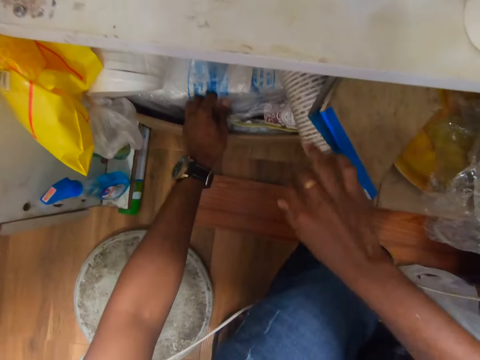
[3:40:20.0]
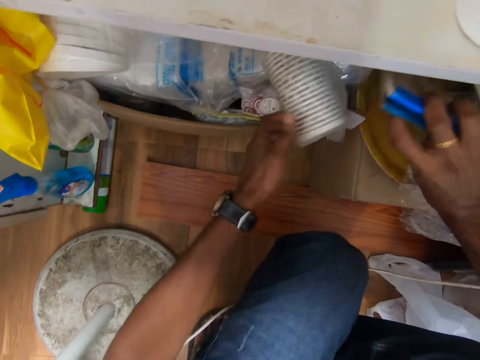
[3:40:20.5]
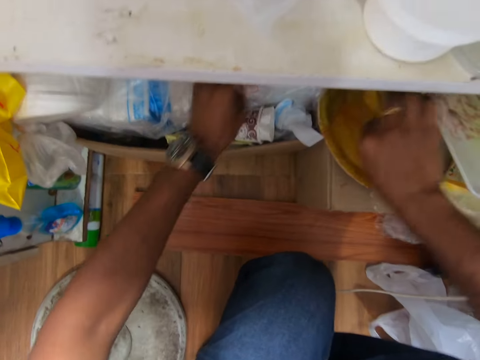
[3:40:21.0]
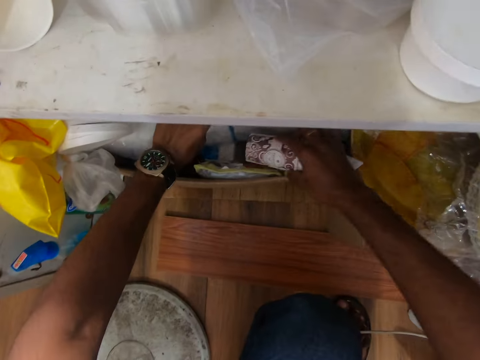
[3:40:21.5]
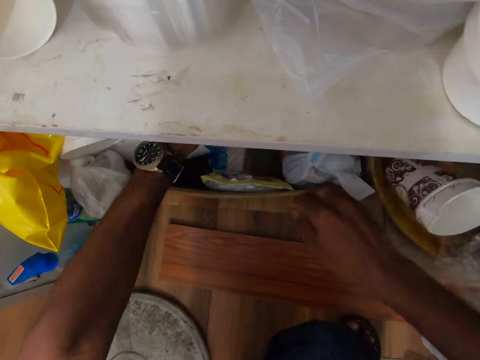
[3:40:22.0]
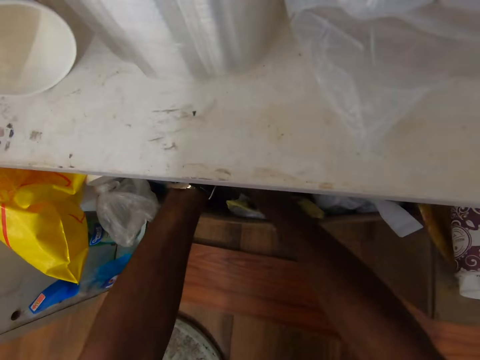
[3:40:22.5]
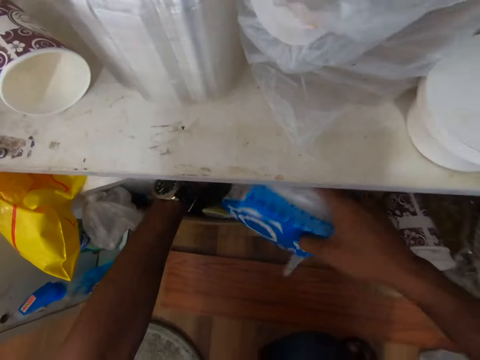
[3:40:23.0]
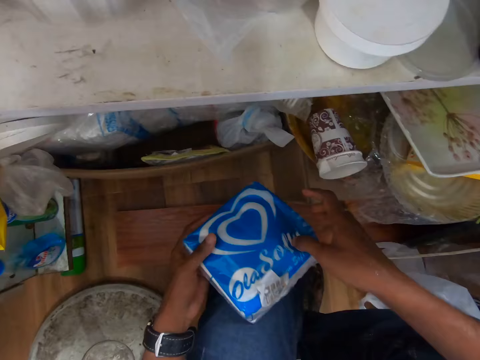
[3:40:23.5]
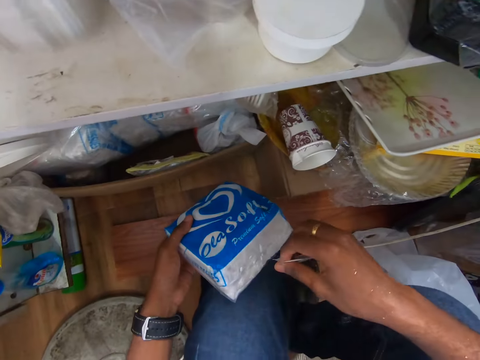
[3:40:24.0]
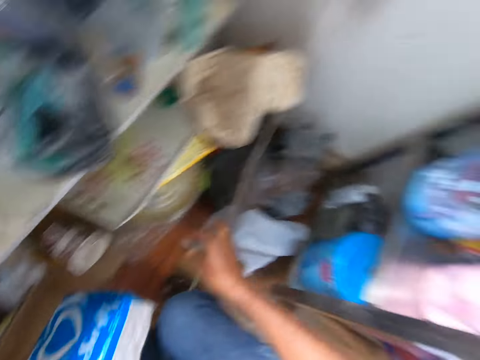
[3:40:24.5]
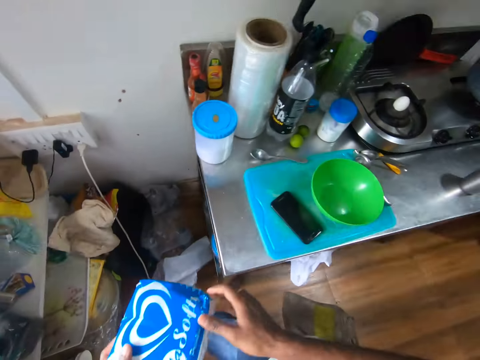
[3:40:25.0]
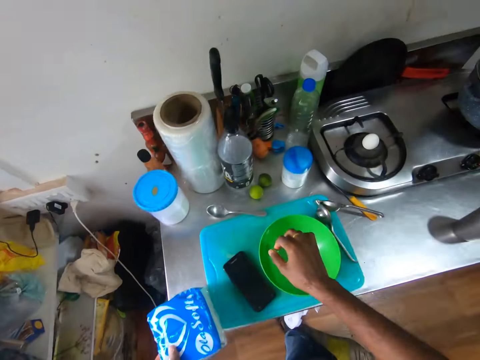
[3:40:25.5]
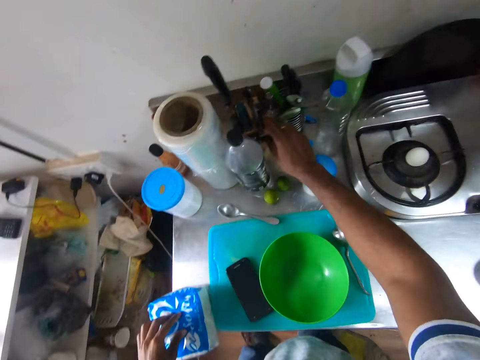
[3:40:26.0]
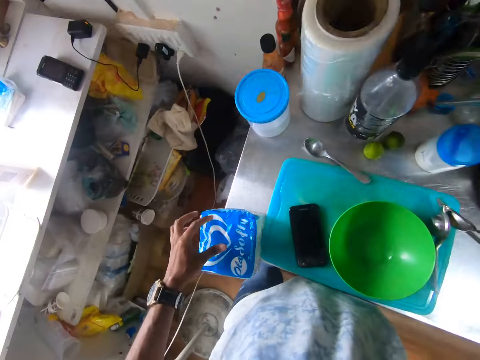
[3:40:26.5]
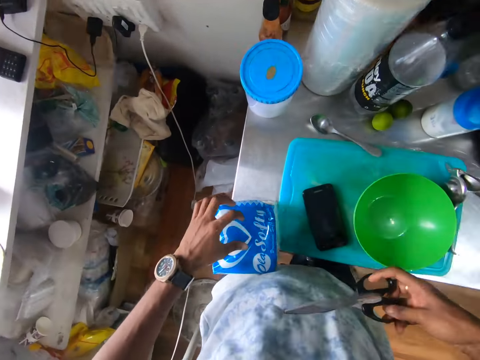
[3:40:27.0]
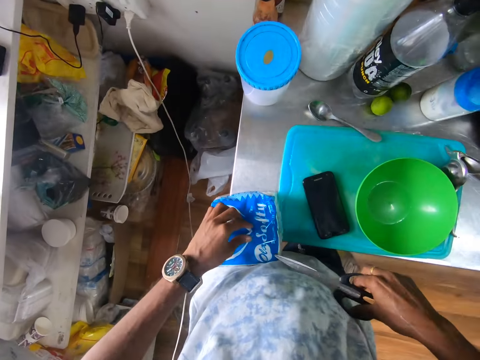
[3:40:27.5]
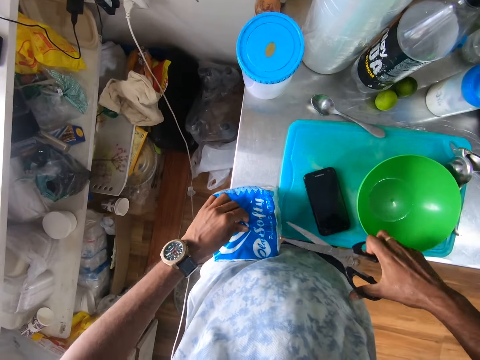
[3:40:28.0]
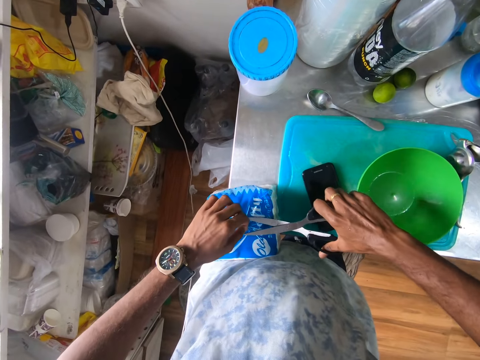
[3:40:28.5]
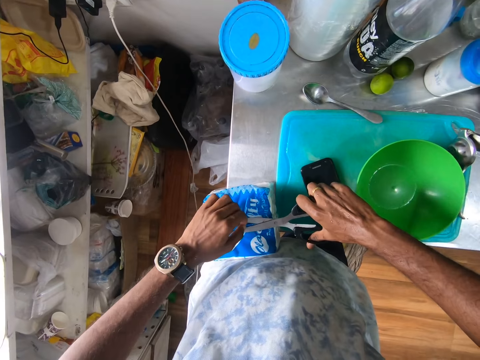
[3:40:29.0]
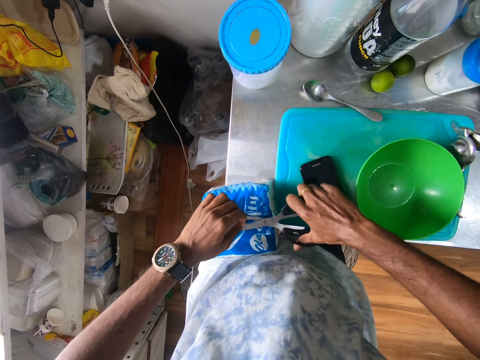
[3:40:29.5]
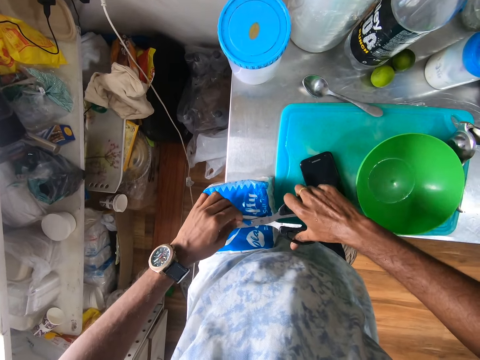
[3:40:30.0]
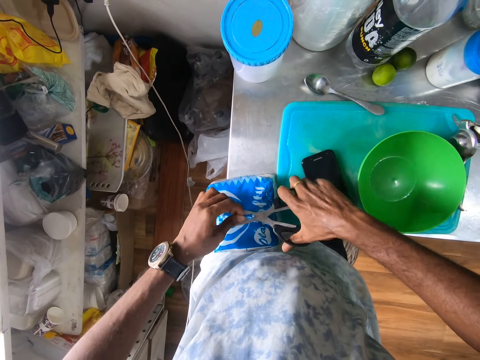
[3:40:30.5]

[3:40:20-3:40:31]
The camera wearer searches the cupboard with both hands. He removes a cup from a carton on the floor with his right hand. He drops the cup into the carton on the floor with his right hand. He takes out a serviette pack from the carton on the floor with his right hand. He holds the serviette pack with his left hand. He removes a tag from the serviette pack with his right hand. He drops the tag on the floor with his right hand. He puts the serviette pack on the kitchen counter with his left hand. He takes scissors from a rack with his right hand. He holds the nylon of the serviette with his left hand. He cuts the nylon of the serviette with the scissors in his right hand.

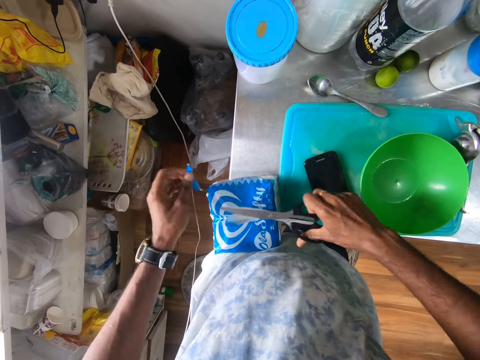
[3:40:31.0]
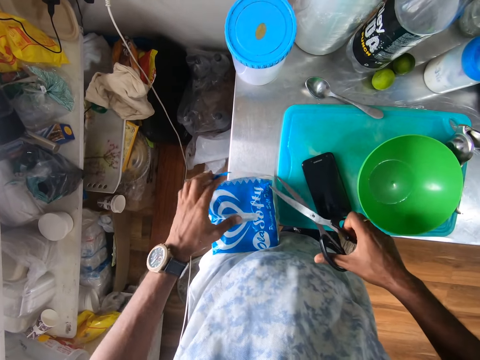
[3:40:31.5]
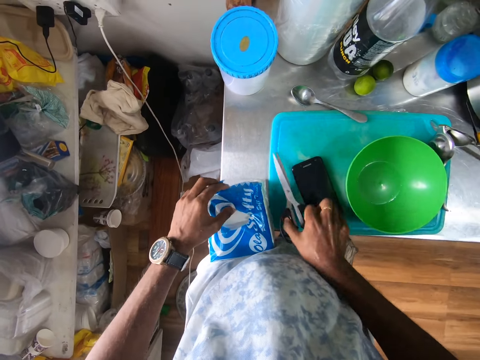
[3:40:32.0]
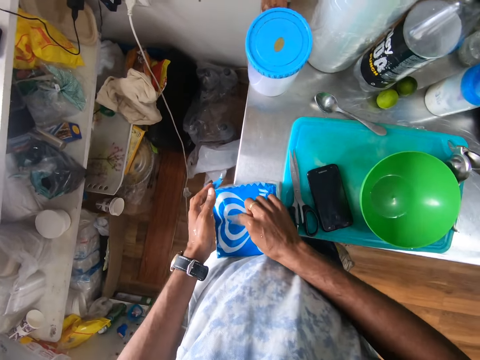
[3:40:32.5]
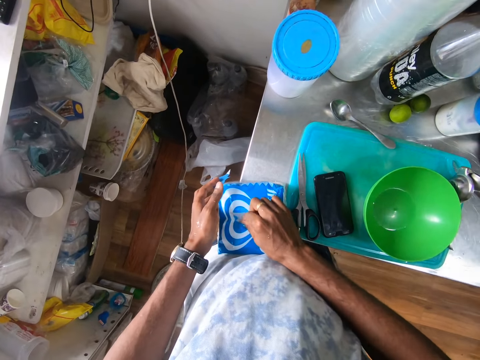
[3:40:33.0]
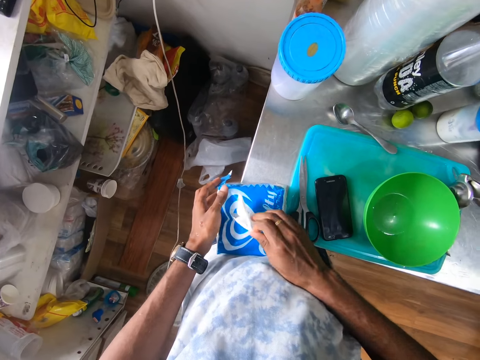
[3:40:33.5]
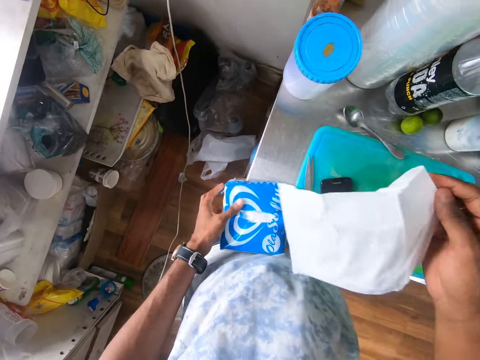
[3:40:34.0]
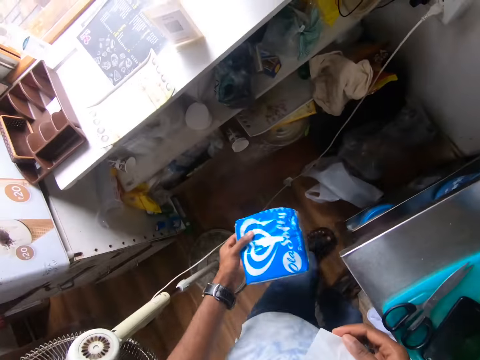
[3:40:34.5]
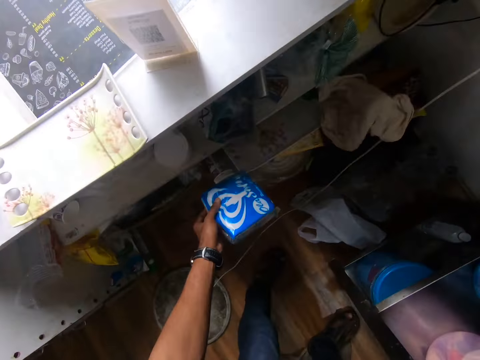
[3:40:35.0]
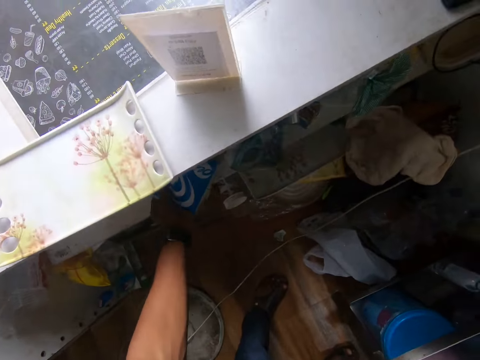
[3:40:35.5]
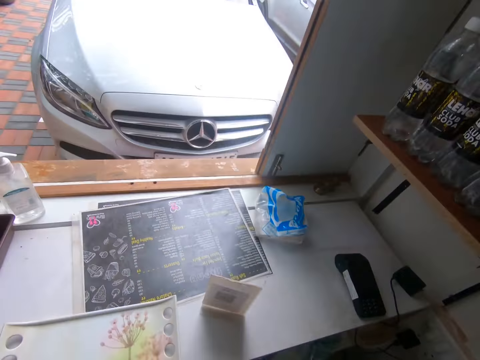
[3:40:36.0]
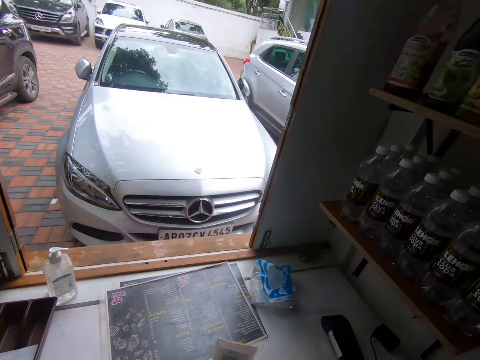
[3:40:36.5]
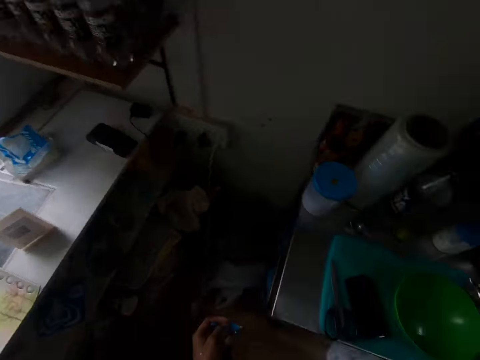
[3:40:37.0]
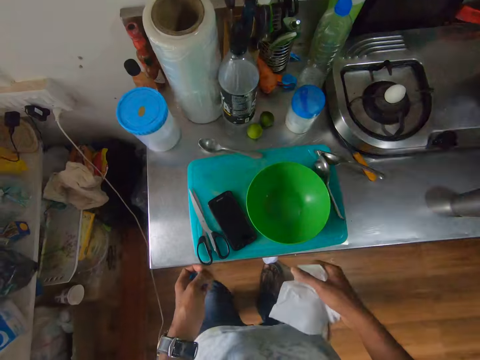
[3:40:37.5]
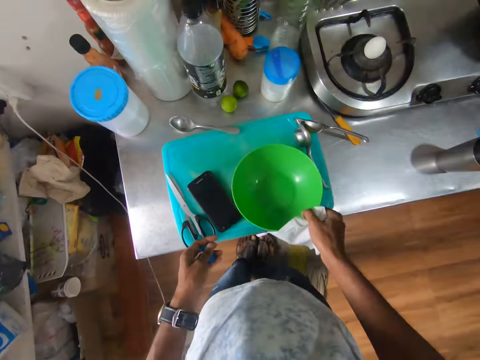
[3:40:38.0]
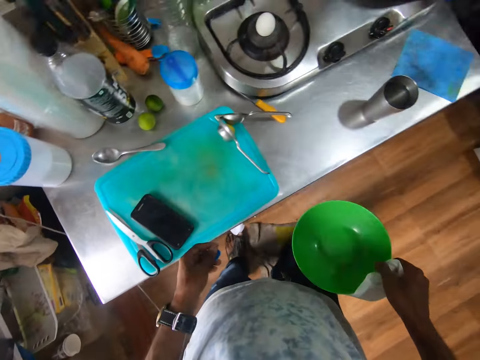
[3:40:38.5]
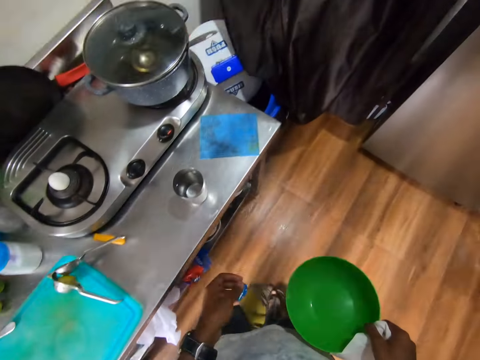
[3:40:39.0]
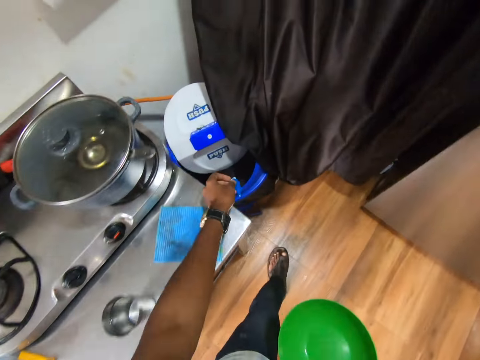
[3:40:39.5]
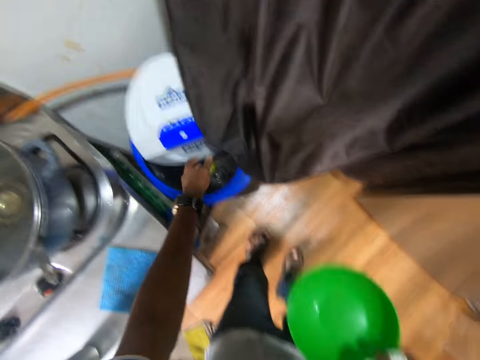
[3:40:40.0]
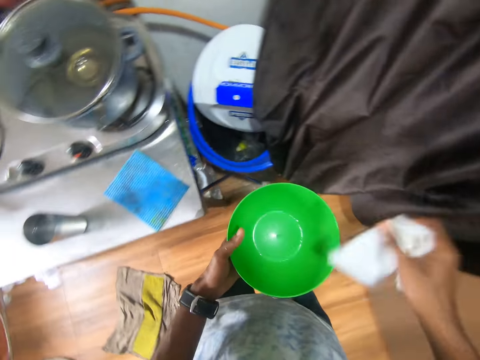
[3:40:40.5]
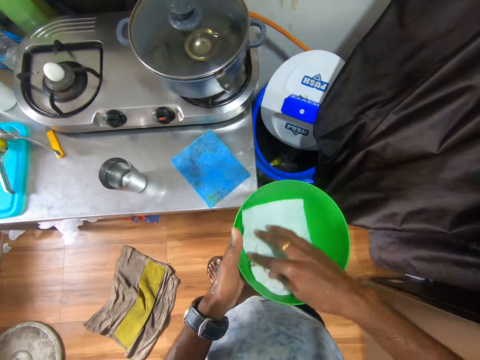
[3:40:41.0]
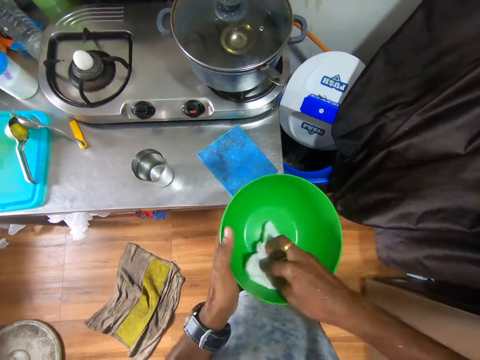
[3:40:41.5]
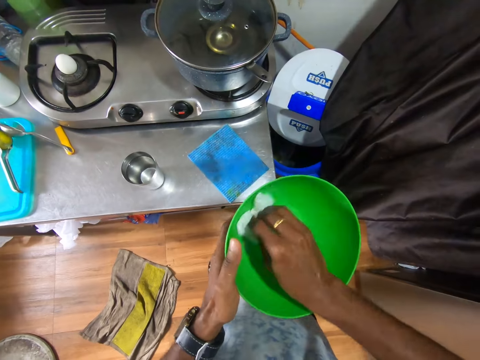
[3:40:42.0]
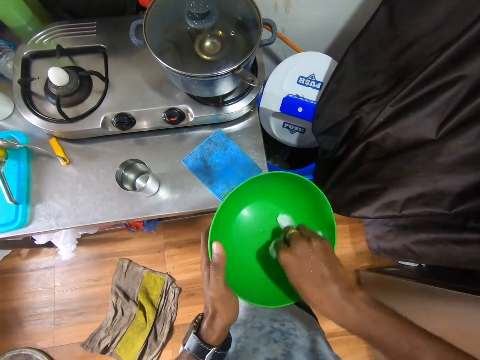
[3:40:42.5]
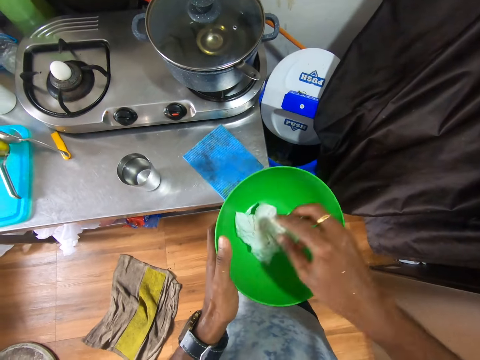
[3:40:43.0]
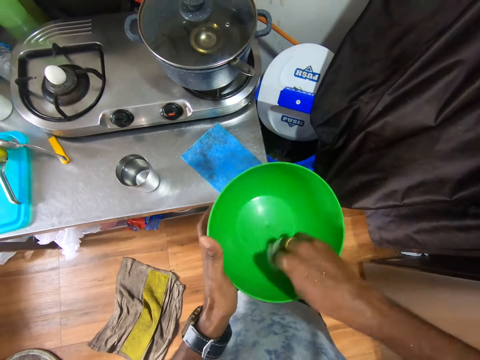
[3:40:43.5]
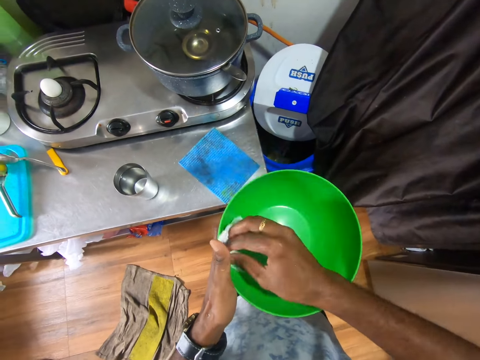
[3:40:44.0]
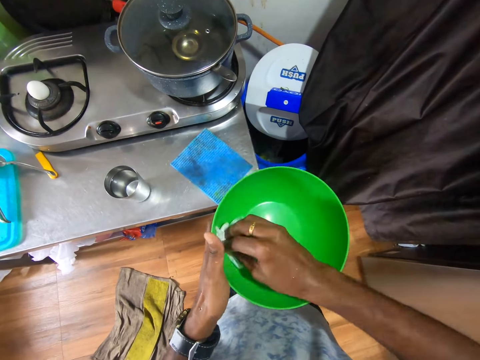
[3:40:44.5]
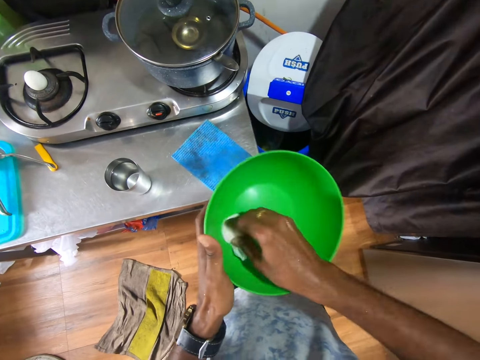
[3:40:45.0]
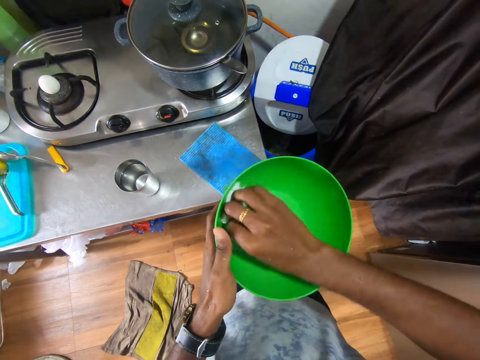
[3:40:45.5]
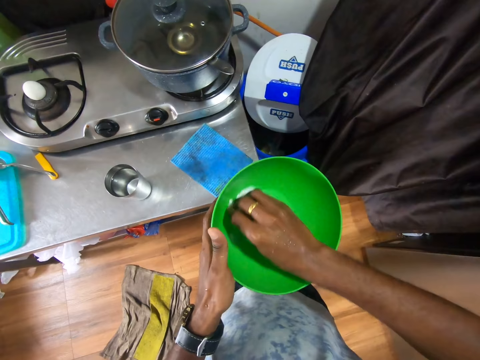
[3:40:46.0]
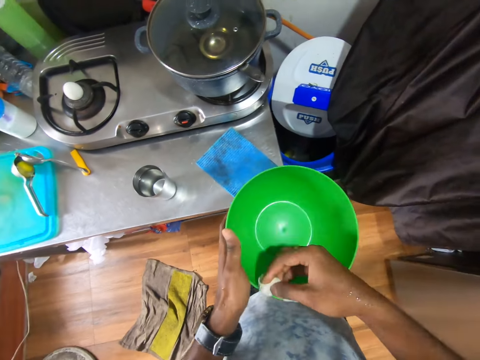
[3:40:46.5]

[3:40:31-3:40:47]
The camera wearer drops paper down. He puts the scissors on the chopping board with his right hand. He takes a serviette from the serviette pack with his right hand. He takes the serviette pack from the table with his left hand. He puts the serviette pack into the cupboard with his left hand. He looks around. He takes the bowl from the chopping board with his right hand. He walks. He drops the nylon in his left hand into a dustbin with his left hand. He holds the bowl with his left hand. He cleans the bowl with the serviette in his right hand.
